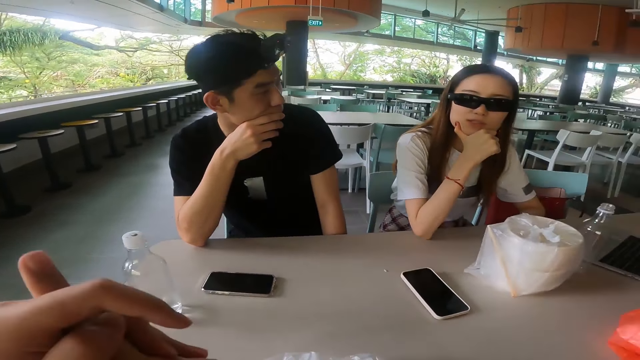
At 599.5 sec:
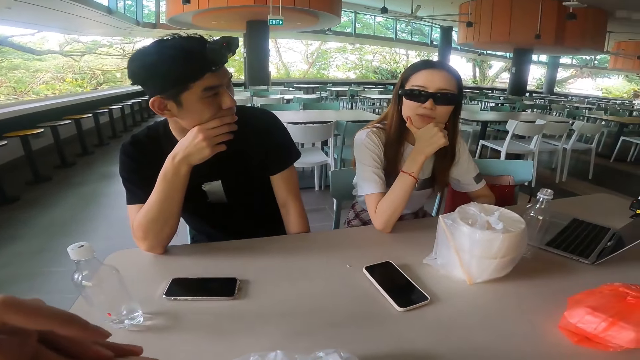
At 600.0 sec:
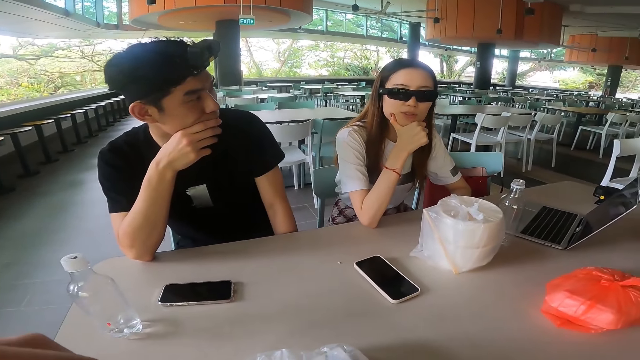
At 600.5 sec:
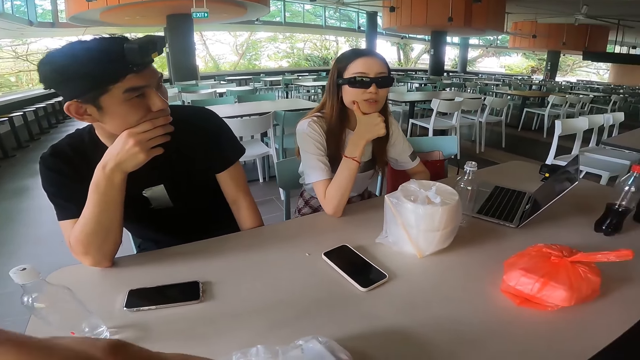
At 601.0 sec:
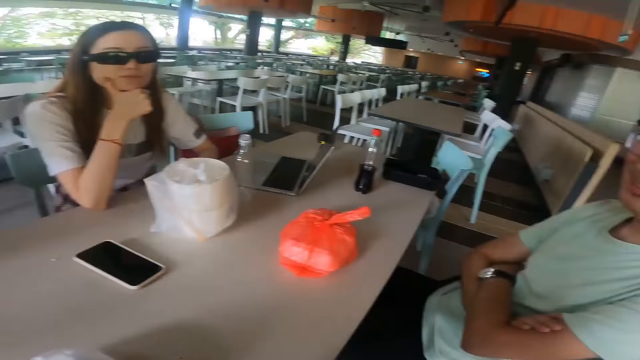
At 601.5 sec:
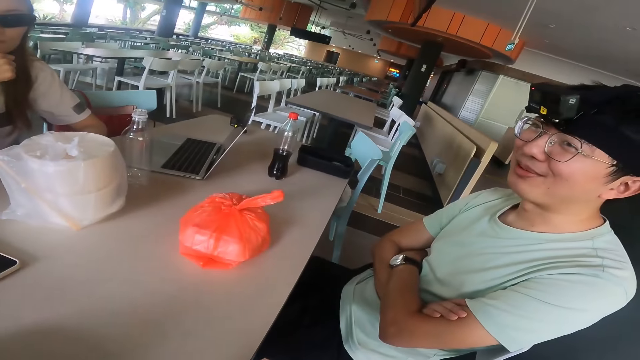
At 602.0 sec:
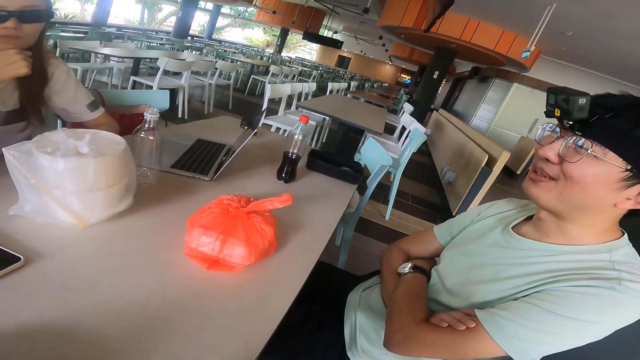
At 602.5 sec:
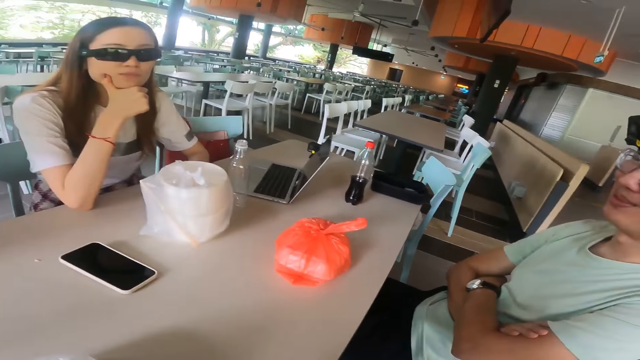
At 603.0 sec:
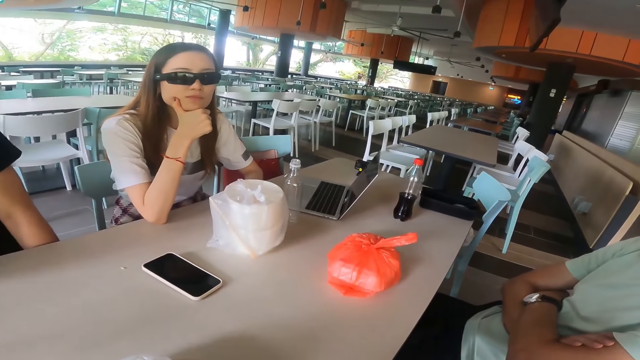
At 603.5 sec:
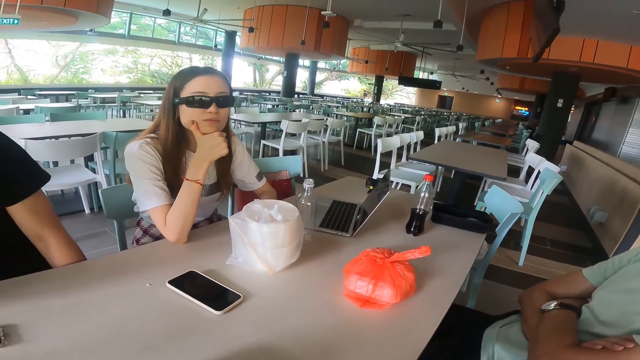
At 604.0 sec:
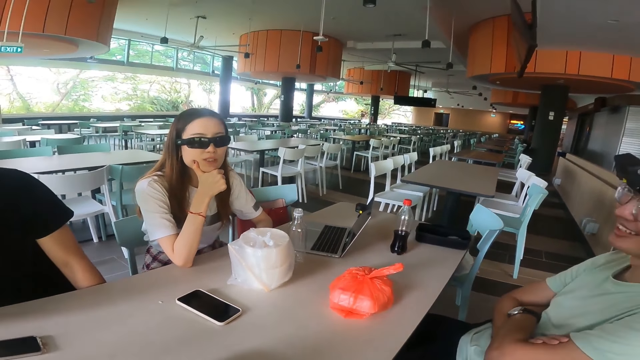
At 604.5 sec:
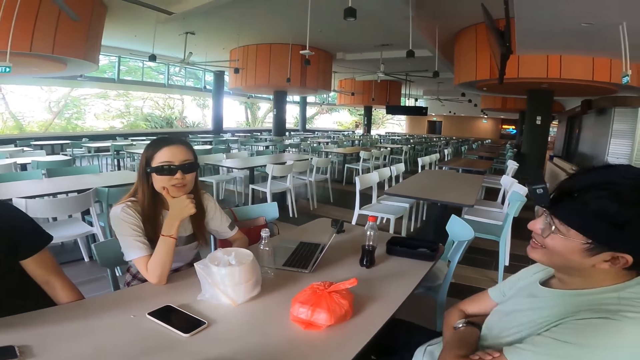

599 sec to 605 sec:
A person talks while touching hands.

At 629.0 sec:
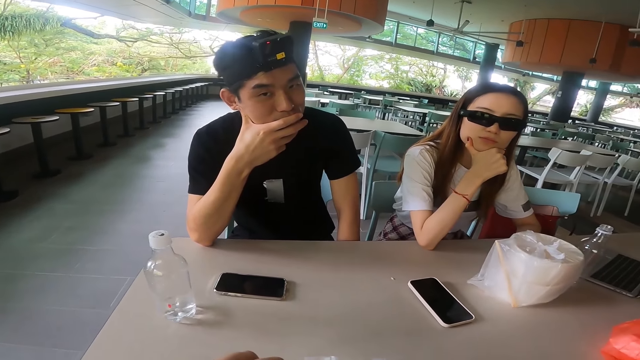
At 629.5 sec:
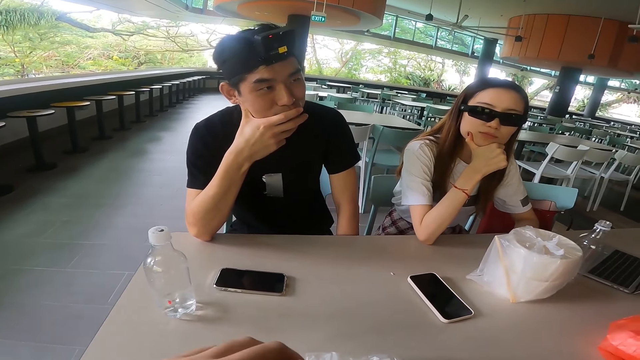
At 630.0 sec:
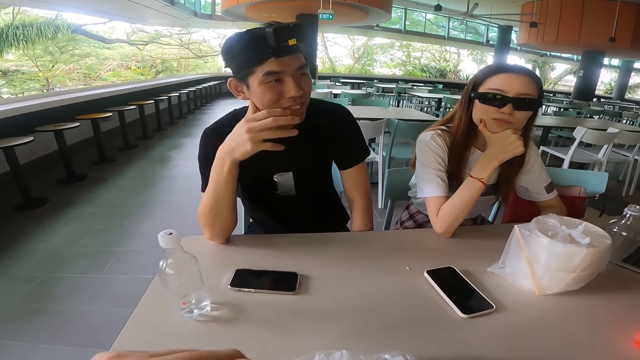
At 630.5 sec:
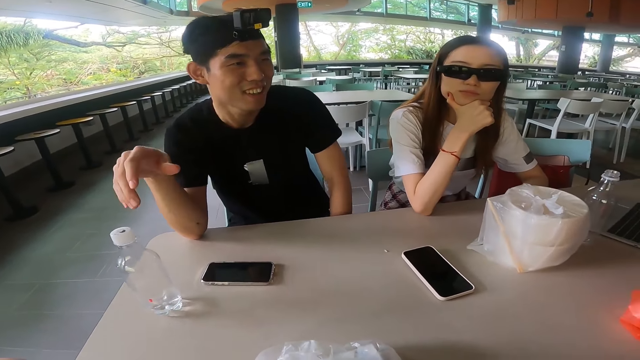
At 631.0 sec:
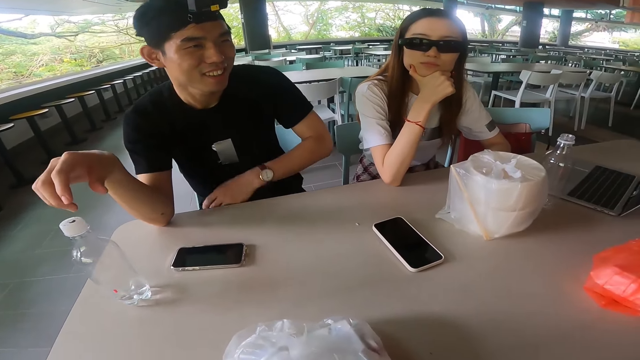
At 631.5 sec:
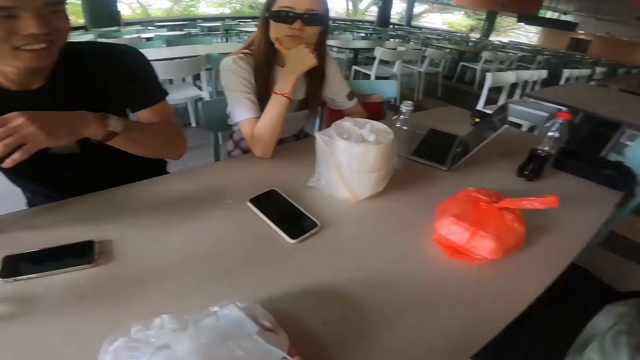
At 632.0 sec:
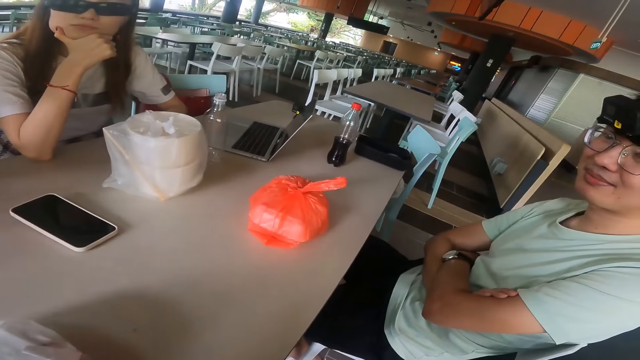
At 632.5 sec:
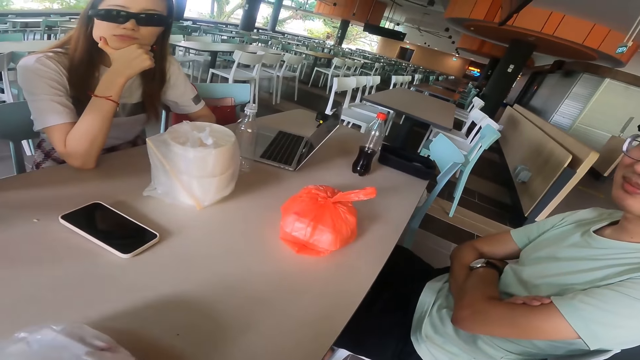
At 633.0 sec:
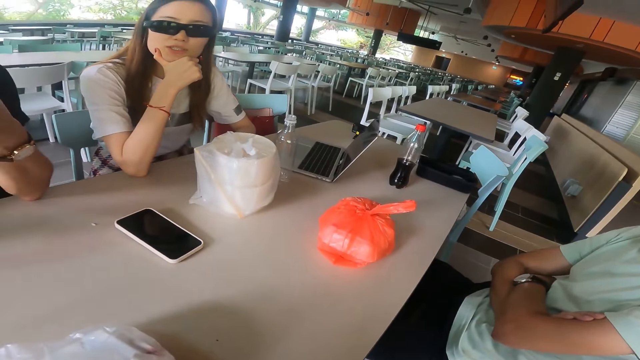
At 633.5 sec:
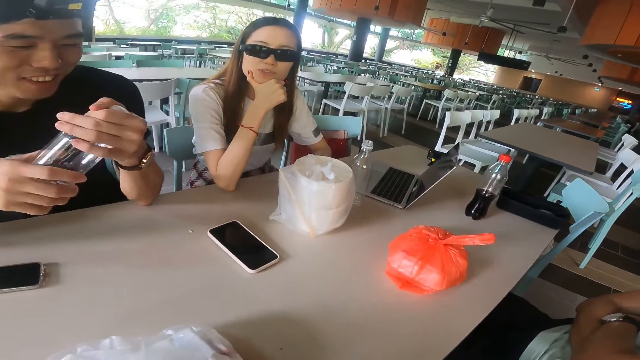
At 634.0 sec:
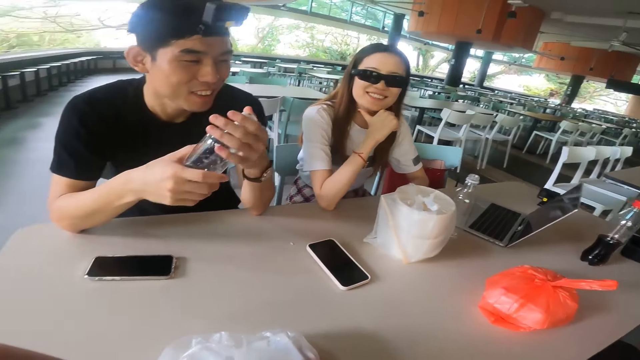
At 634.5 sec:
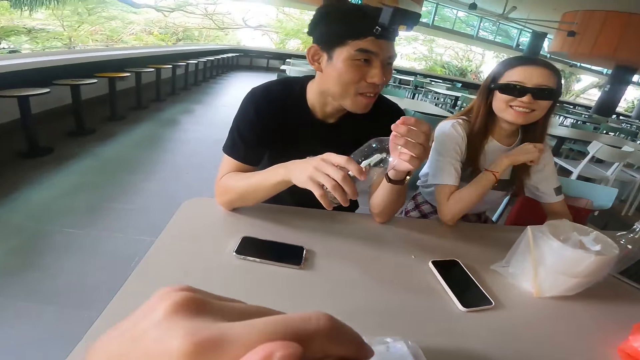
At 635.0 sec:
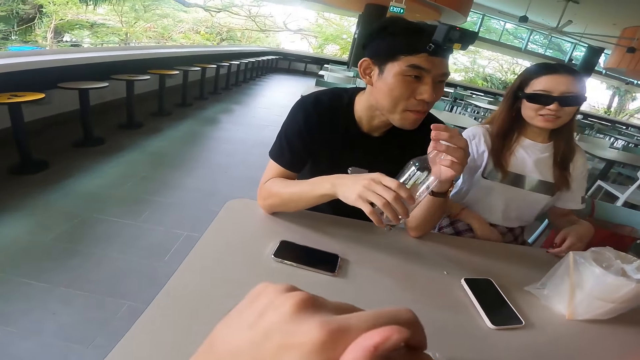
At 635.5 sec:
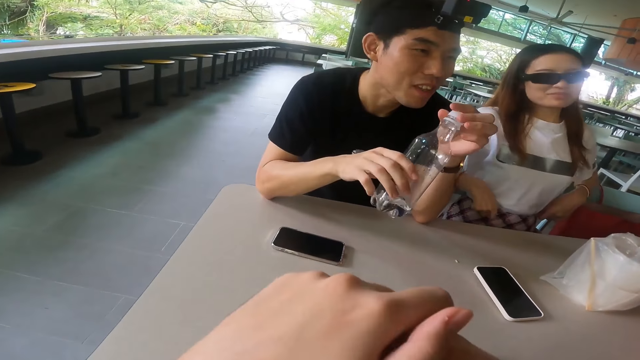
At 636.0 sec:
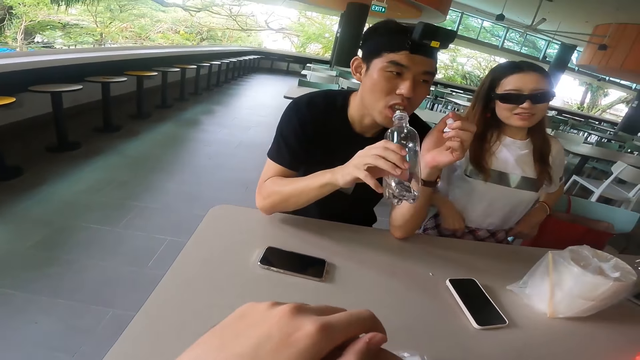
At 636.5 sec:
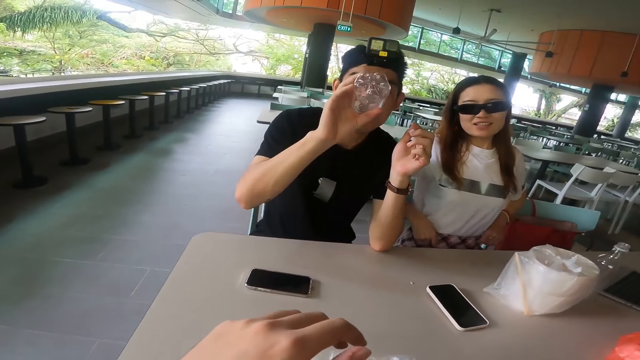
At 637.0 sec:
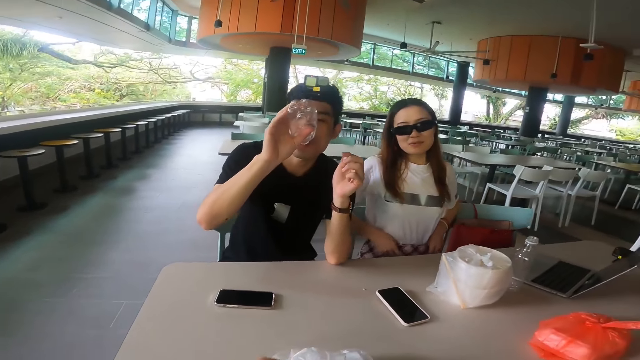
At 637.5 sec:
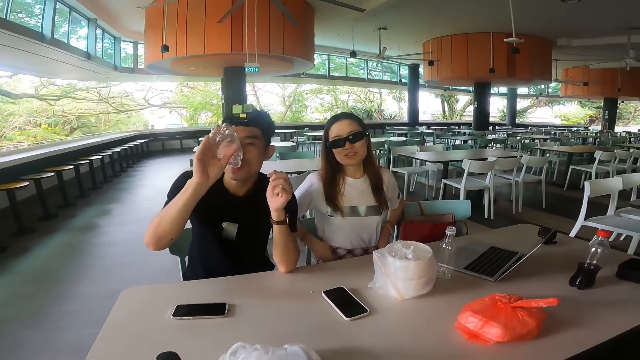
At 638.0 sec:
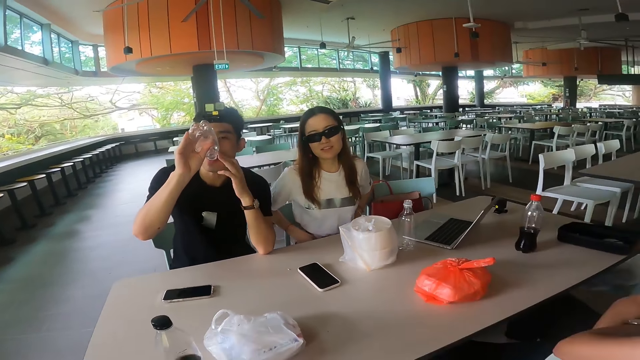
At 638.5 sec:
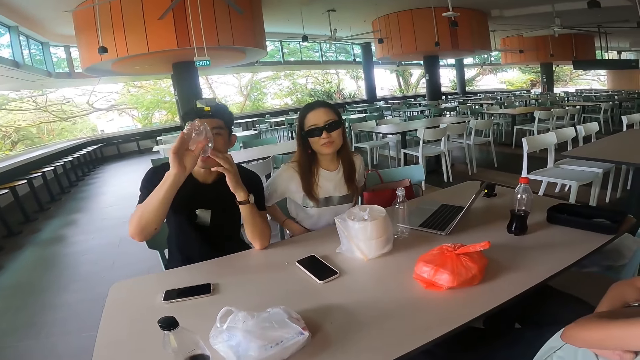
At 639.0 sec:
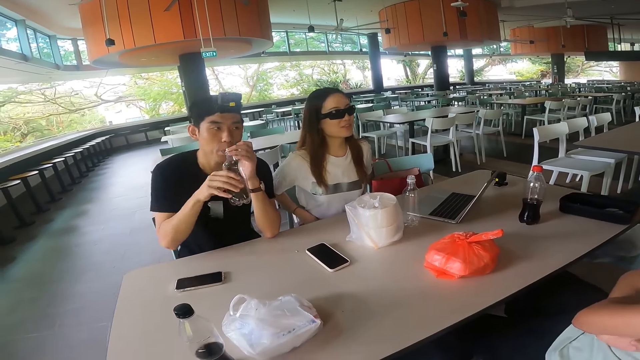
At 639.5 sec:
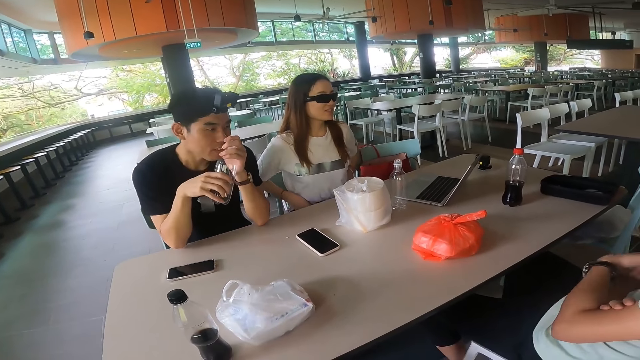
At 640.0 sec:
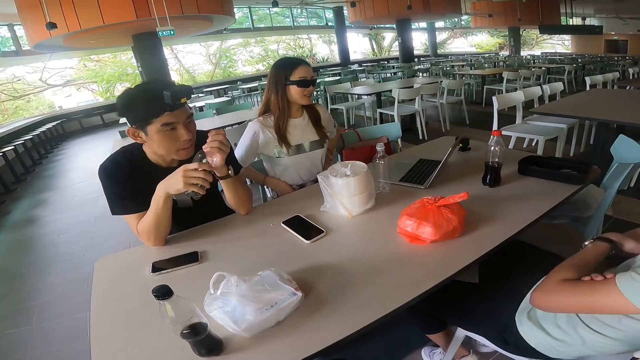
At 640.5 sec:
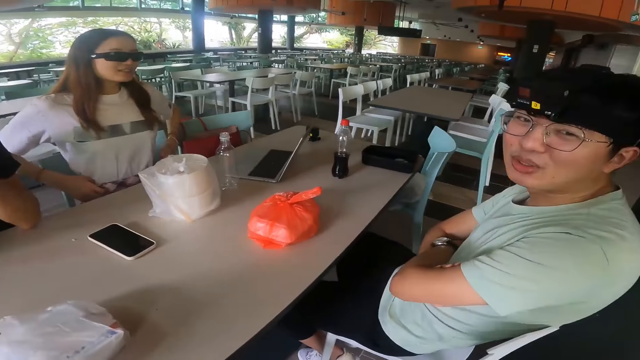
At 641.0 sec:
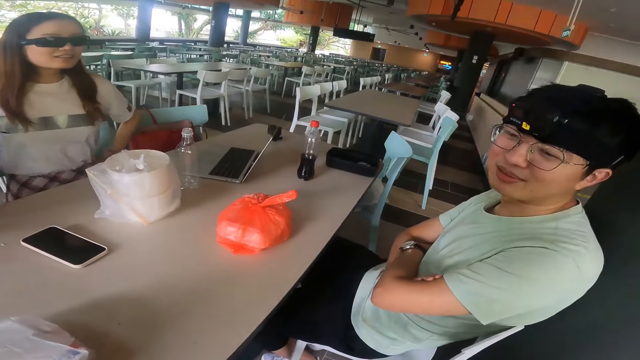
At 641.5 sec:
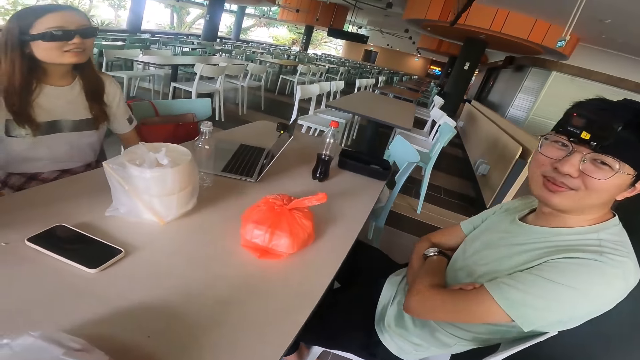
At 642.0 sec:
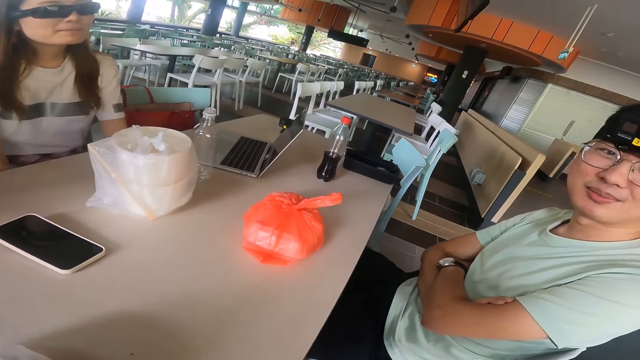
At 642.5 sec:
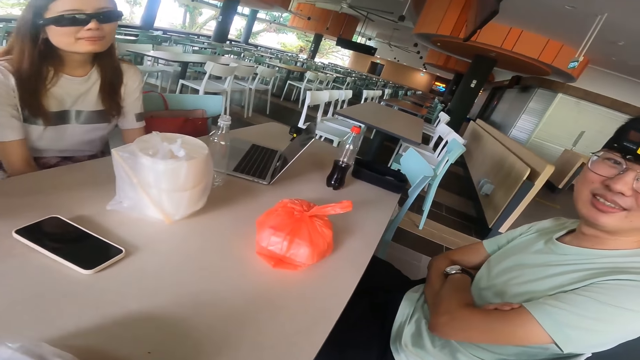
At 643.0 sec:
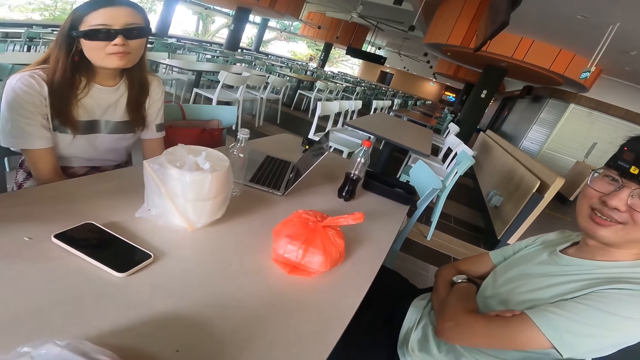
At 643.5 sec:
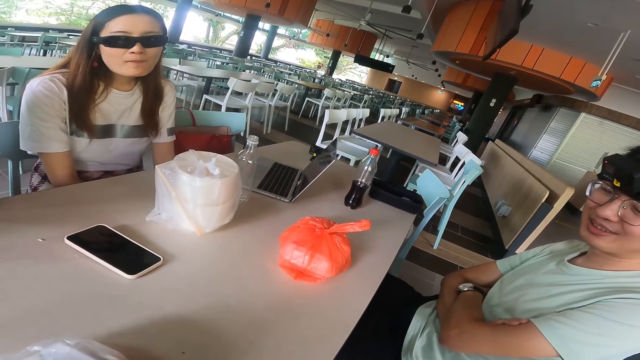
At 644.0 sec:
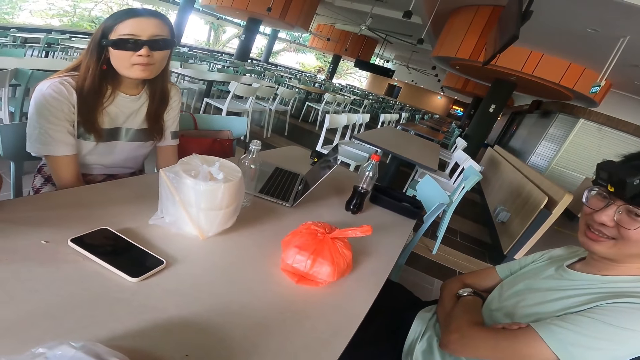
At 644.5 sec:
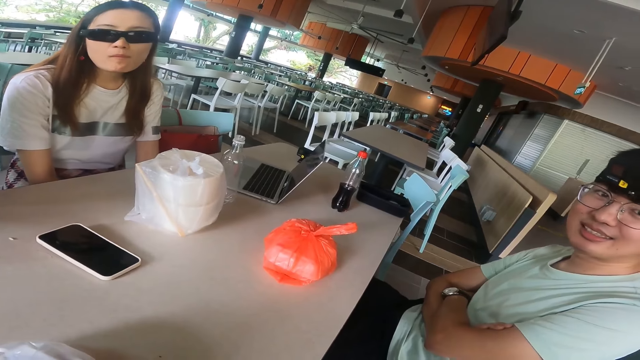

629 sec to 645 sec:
A man stretches a hand towards a bottle. He opens the bottle. A woman adjusts a skirt. The woman touches a cloth. The man drinks water. He closes the water bottle.
